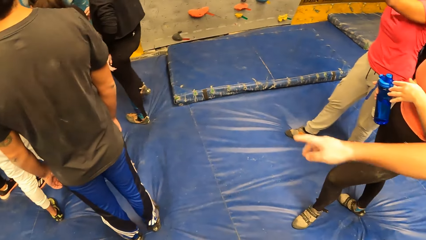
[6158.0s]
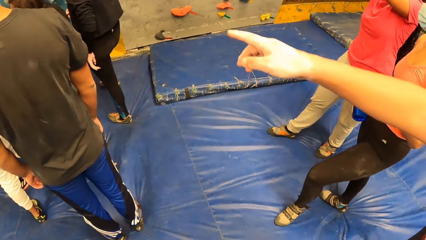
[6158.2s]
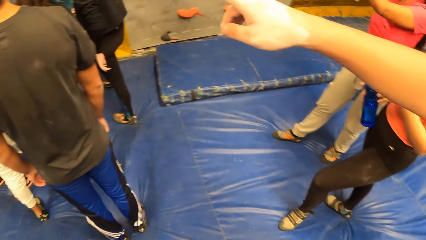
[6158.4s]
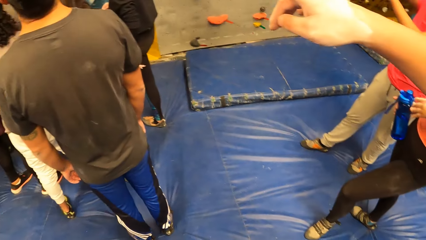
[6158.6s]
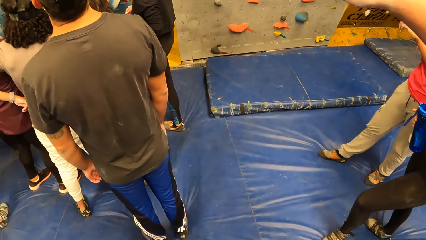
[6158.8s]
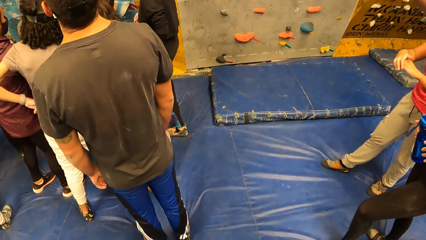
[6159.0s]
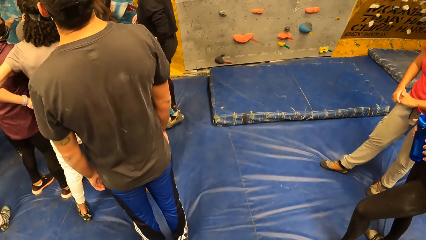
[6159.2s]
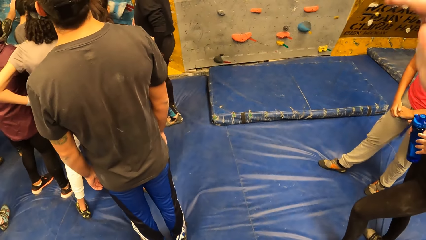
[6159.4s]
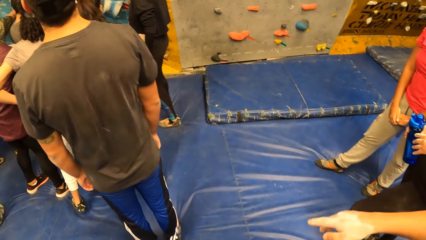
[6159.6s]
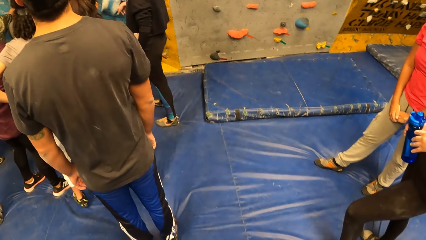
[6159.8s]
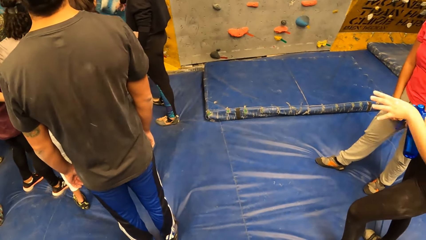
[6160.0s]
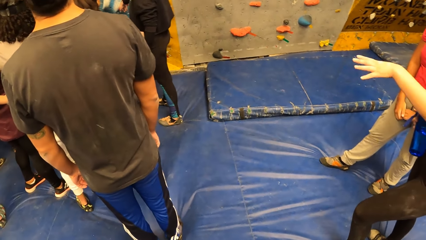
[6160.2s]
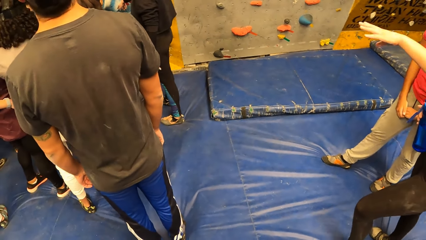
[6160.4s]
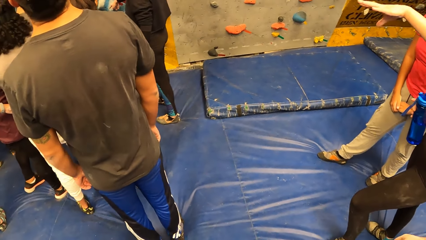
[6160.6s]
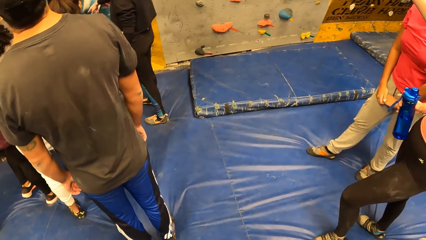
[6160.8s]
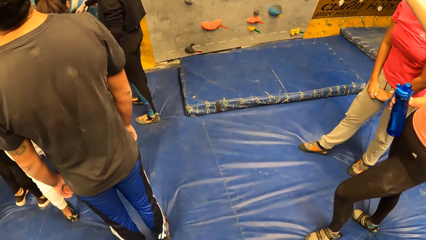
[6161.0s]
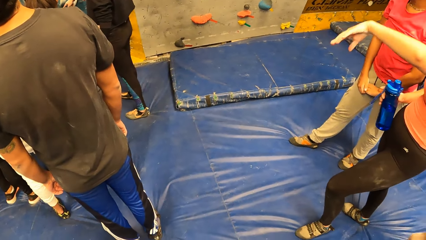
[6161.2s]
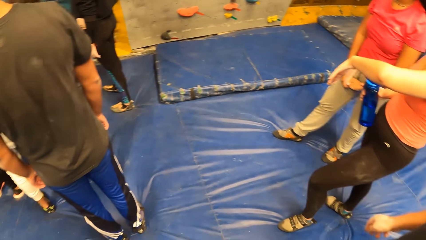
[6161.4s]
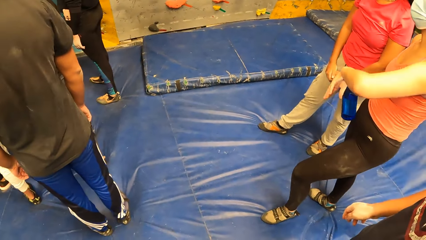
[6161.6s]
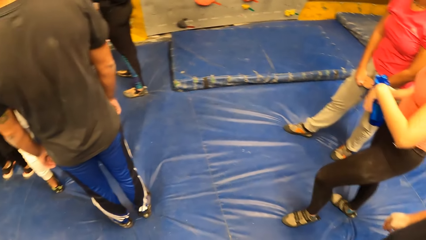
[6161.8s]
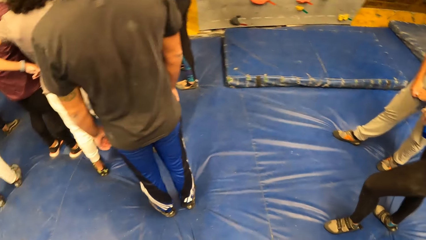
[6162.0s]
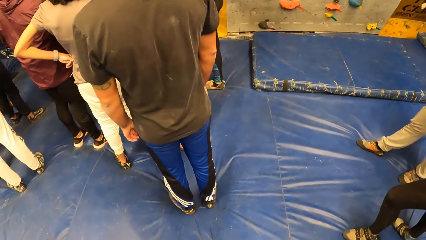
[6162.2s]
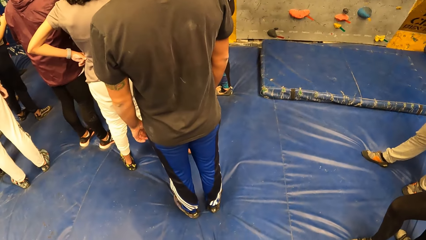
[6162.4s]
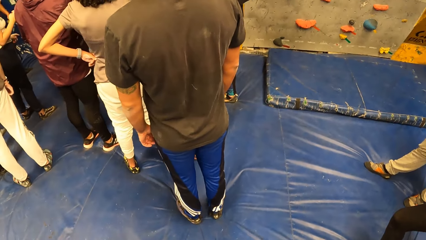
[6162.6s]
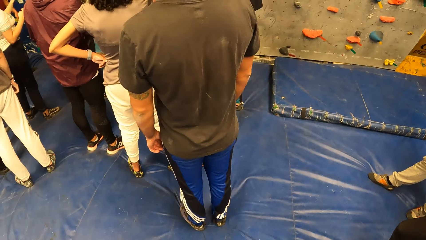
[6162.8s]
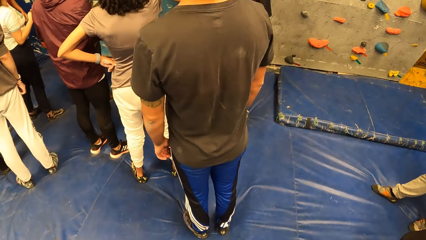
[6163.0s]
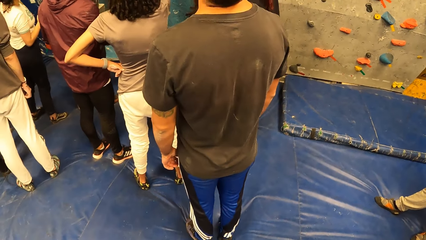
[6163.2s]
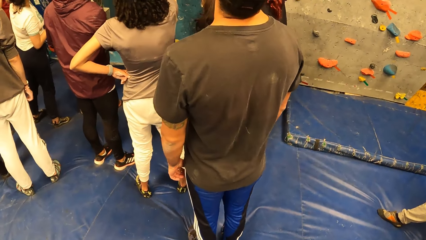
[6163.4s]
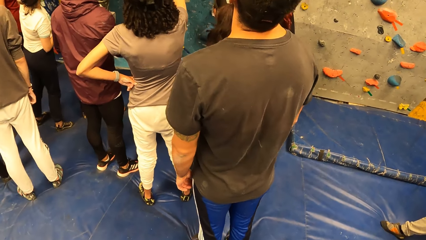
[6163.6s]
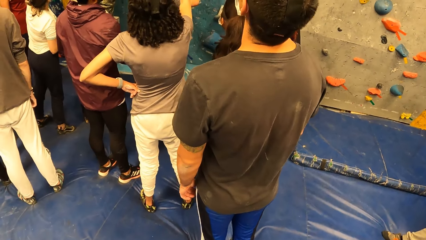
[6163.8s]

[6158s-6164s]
The camera wearer looks around. She moves her right hand.

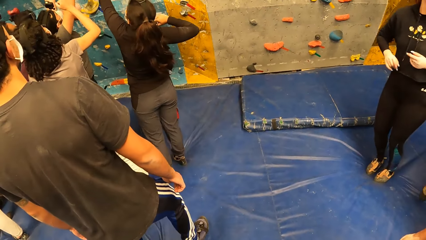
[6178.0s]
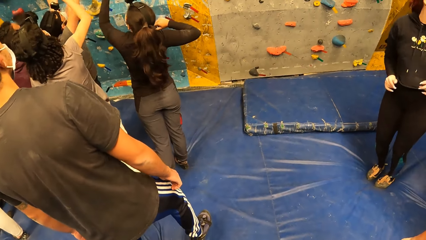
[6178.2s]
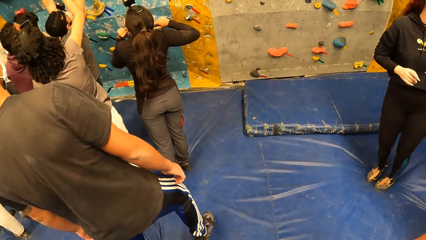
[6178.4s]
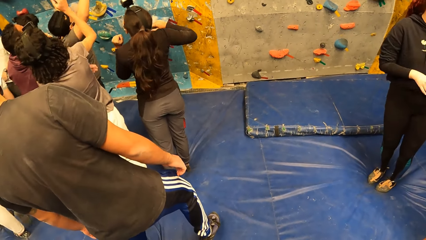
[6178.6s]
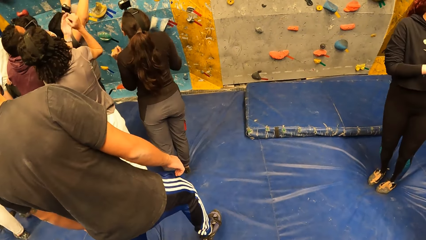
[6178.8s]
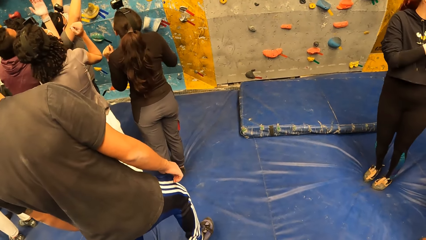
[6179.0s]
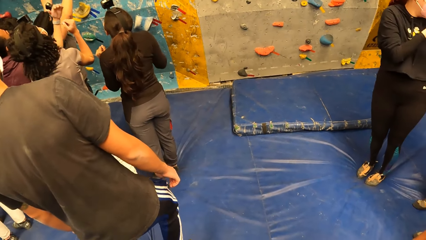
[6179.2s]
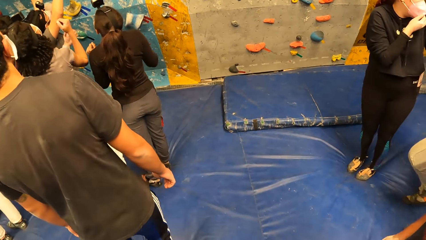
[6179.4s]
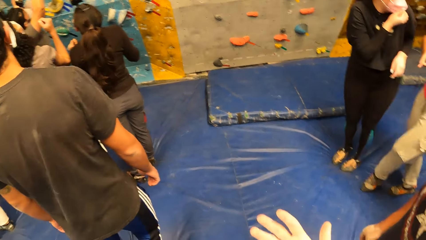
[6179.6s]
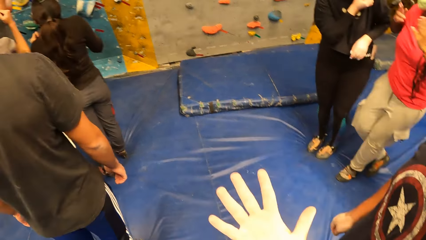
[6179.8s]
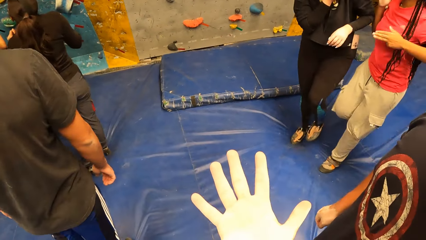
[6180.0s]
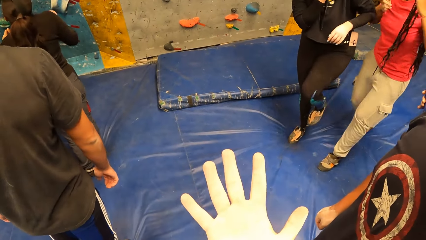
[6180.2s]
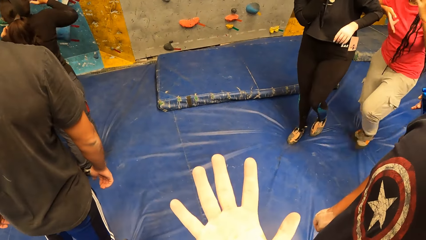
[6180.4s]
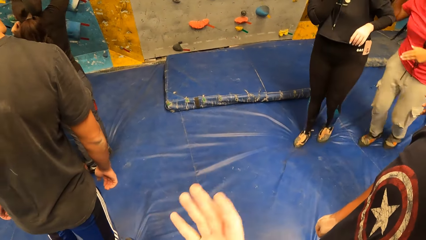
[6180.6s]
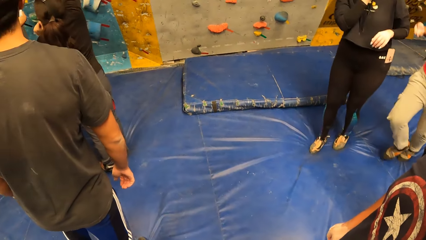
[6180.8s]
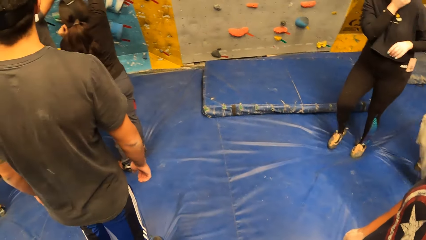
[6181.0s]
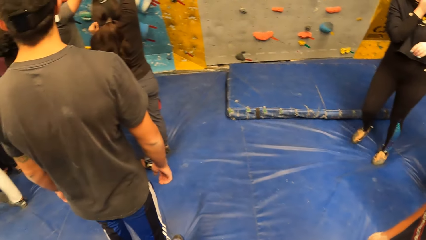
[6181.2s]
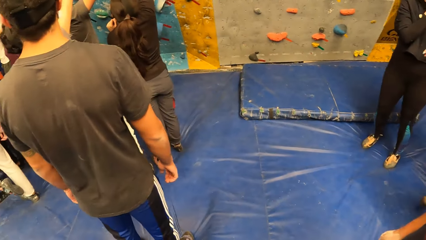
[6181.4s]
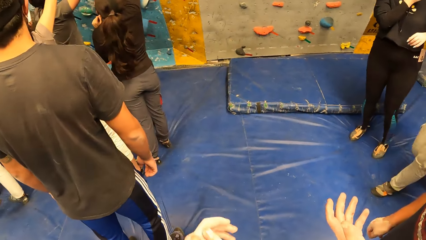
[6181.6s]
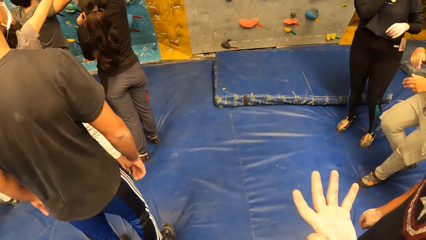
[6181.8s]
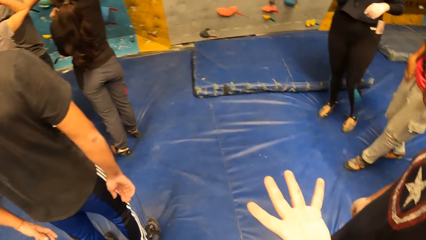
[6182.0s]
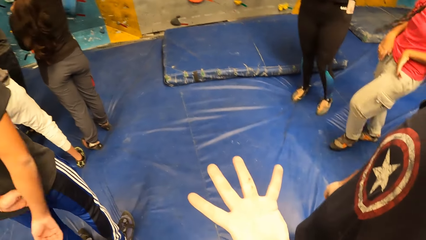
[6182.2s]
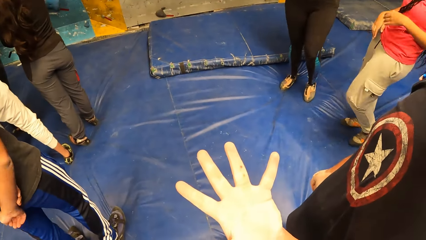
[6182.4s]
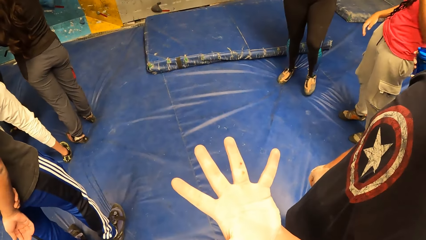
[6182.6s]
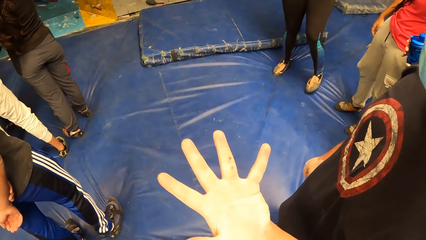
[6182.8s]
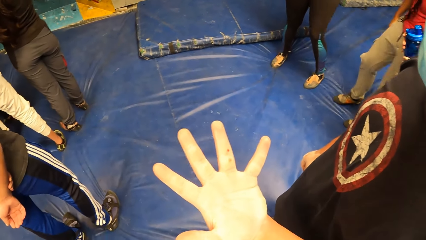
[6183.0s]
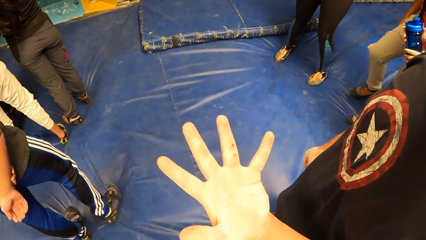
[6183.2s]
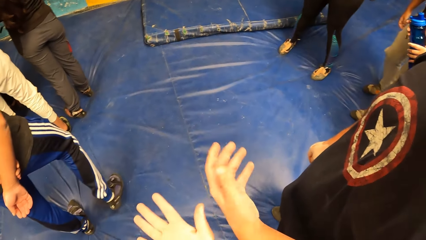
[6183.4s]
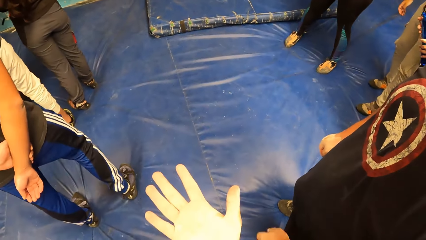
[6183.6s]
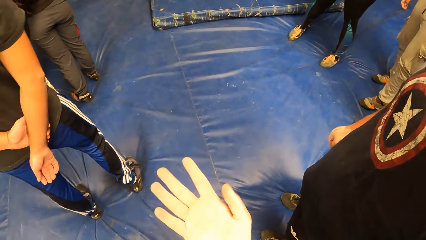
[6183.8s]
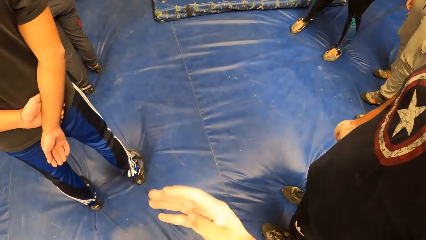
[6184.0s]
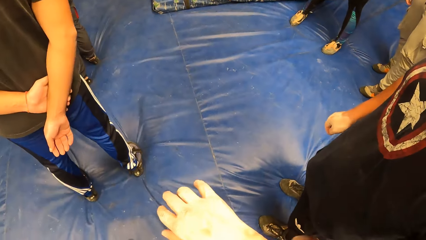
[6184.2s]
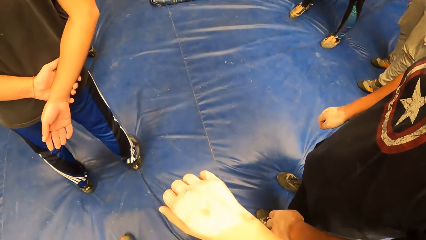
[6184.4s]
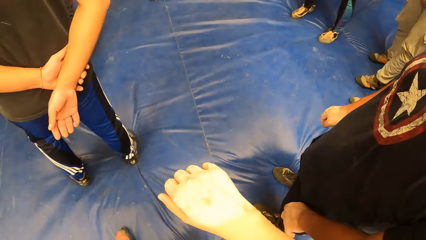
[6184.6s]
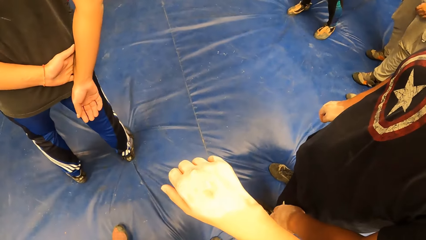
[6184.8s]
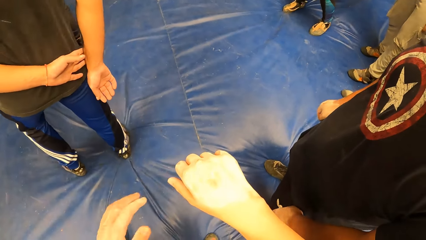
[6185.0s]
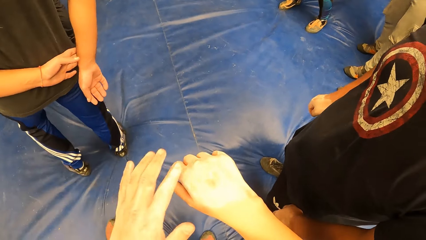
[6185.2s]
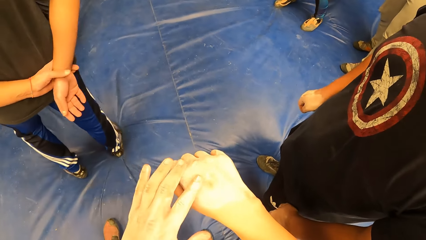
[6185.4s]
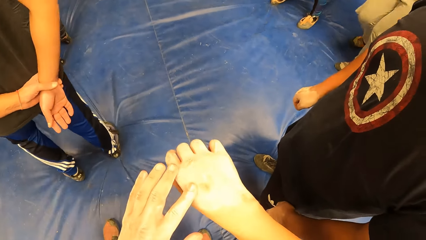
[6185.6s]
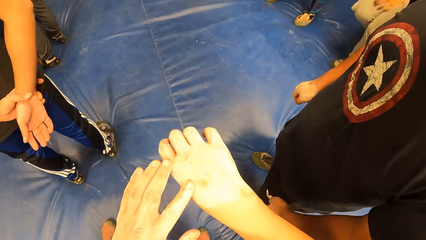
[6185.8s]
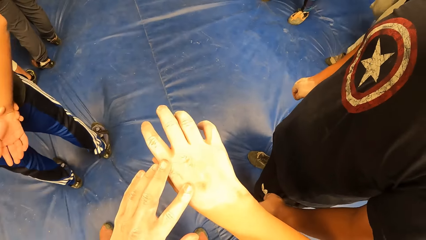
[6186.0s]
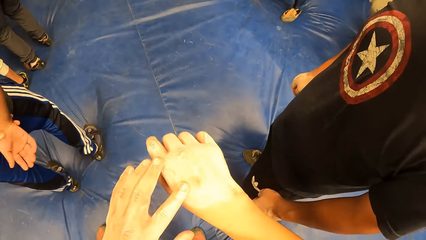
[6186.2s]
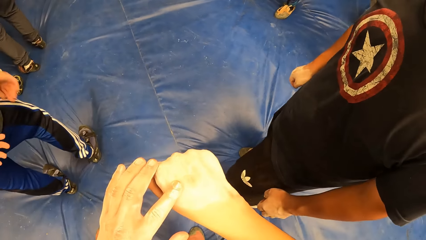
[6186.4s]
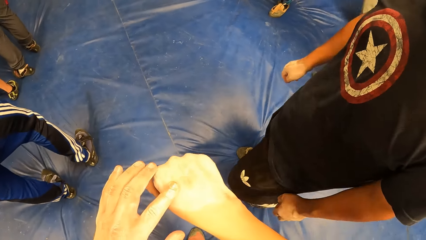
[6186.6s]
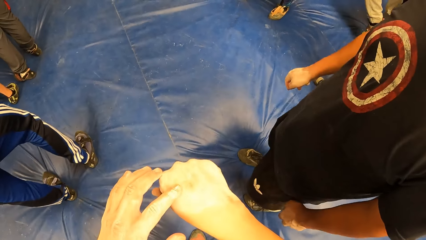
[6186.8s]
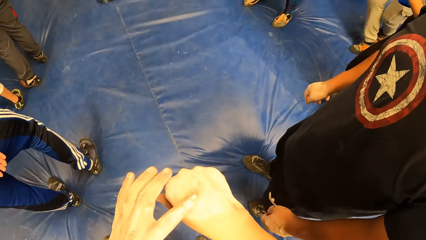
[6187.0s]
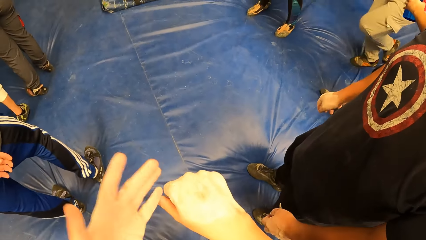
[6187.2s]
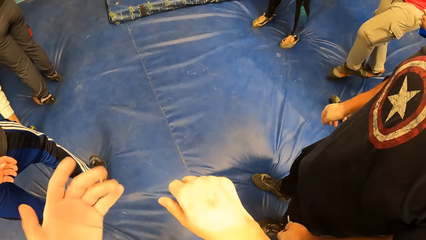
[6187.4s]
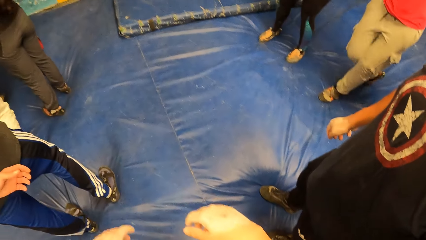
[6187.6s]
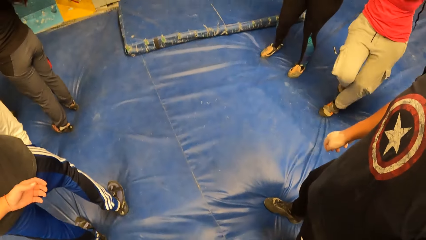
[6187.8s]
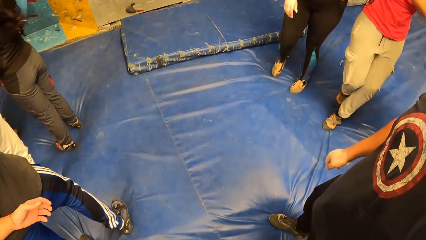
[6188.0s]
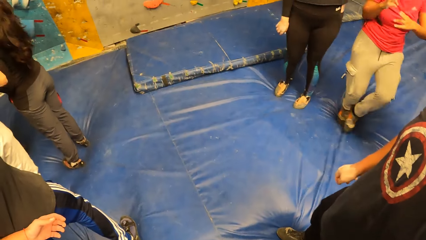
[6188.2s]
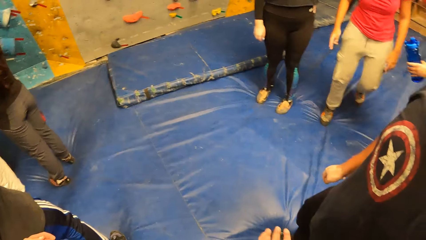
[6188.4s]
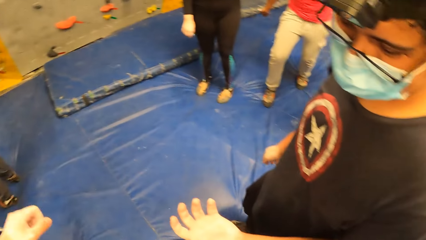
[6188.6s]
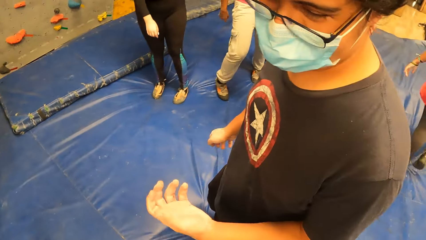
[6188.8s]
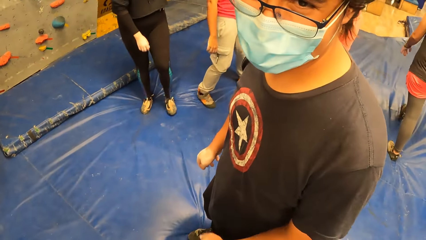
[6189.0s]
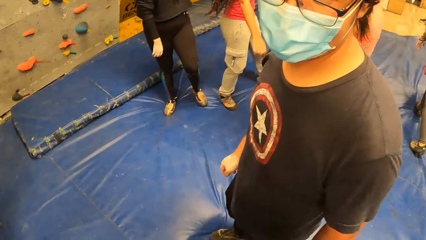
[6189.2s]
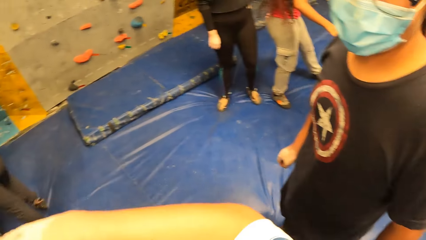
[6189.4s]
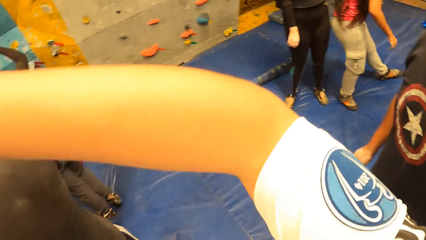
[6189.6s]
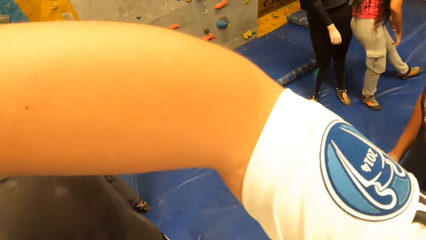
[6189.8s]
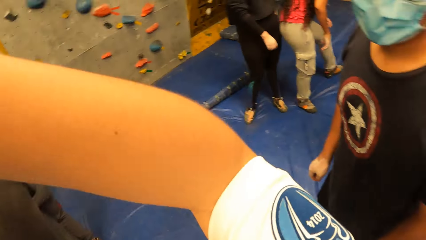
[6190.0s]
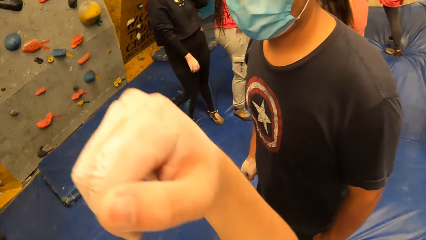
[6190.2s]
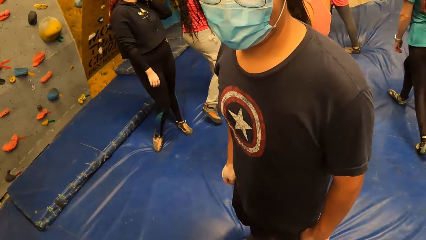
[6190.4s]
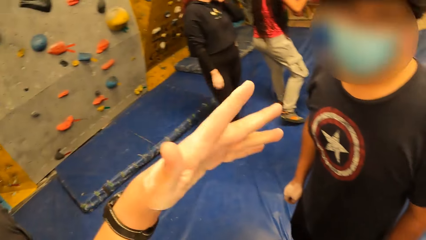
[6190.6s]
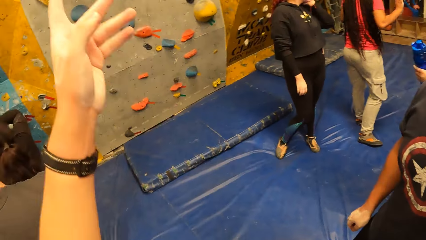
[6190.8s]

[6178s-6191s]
The camera wearer raises their right hand. They look at the hand. A man stretches a hand for the camera wearer. The camera wearer looks at the hand. They move their right hand, touch their right hand with their left hand, and rub their hand with a finger. They interact with the man. They raise the arm and move both hands.
